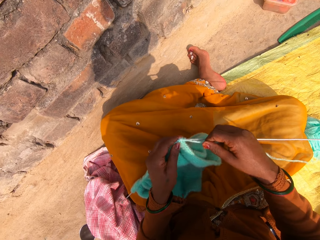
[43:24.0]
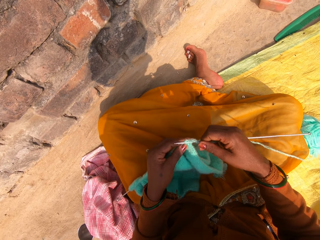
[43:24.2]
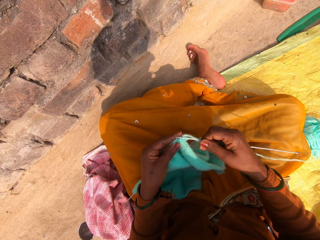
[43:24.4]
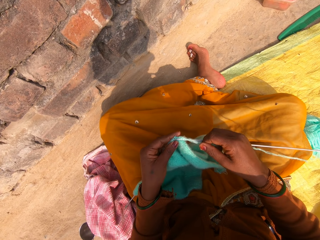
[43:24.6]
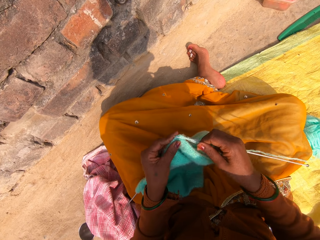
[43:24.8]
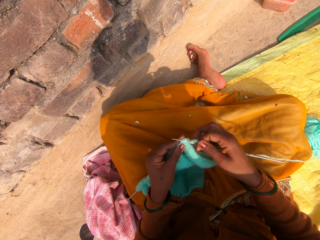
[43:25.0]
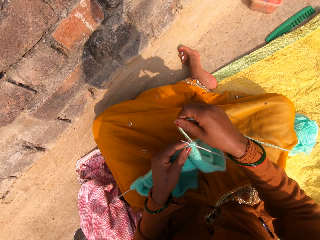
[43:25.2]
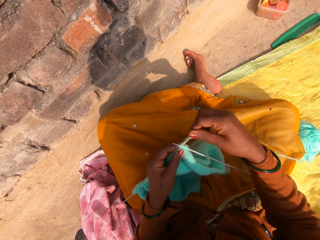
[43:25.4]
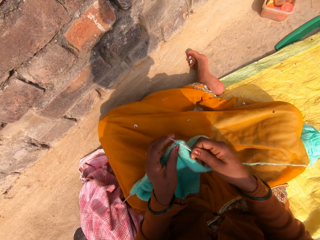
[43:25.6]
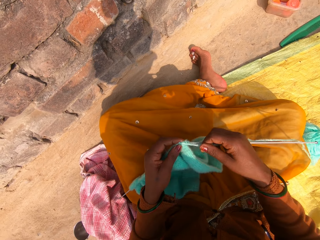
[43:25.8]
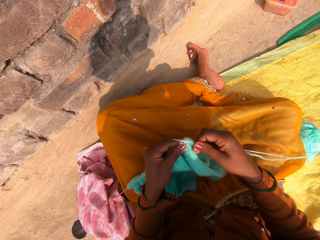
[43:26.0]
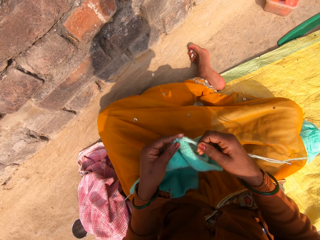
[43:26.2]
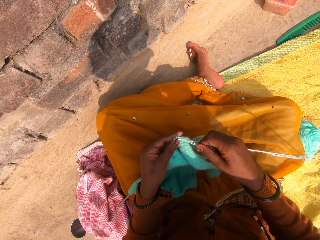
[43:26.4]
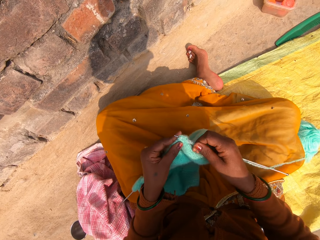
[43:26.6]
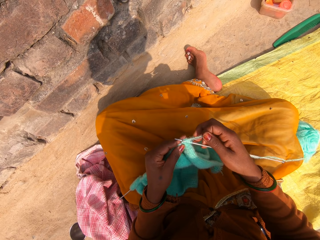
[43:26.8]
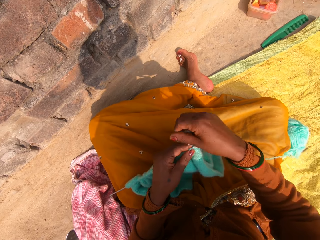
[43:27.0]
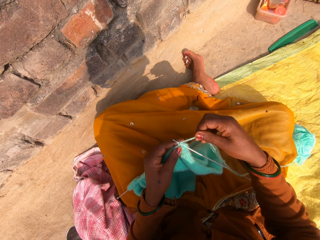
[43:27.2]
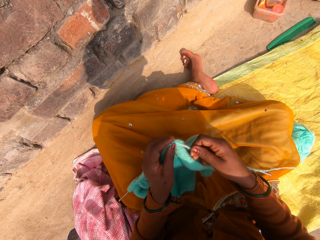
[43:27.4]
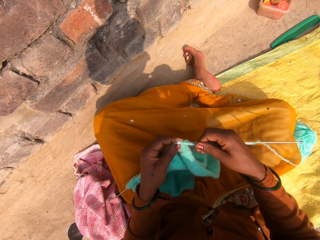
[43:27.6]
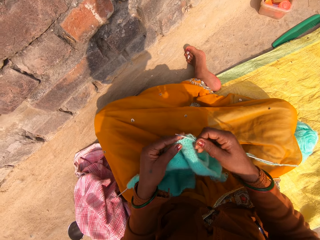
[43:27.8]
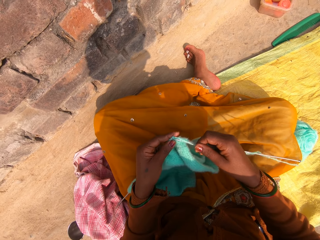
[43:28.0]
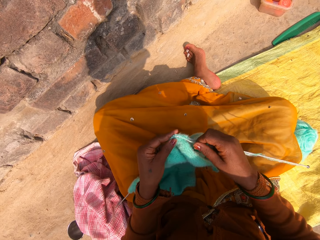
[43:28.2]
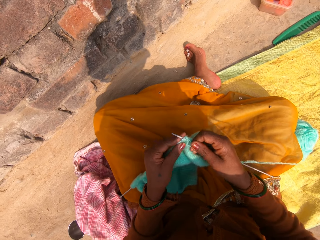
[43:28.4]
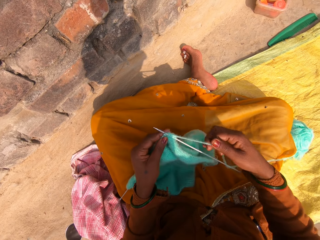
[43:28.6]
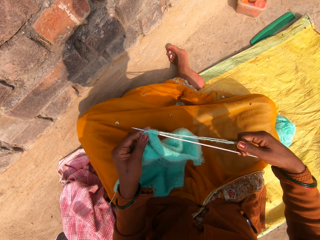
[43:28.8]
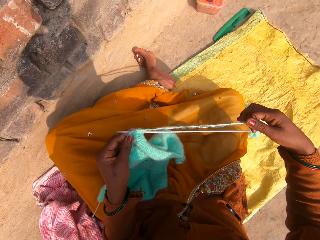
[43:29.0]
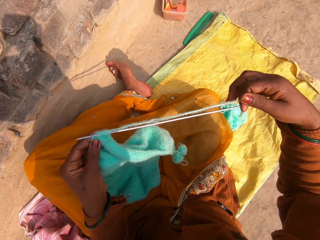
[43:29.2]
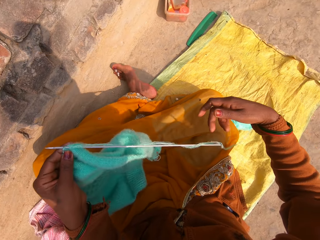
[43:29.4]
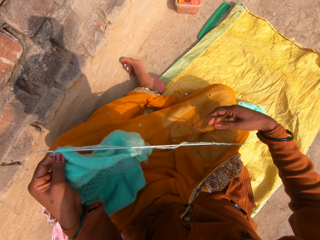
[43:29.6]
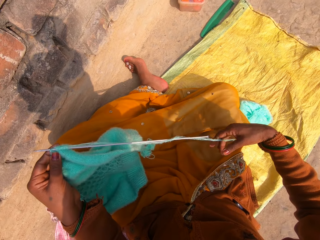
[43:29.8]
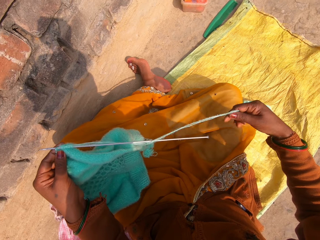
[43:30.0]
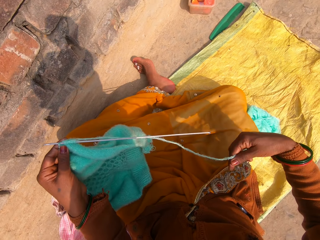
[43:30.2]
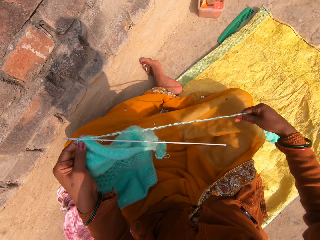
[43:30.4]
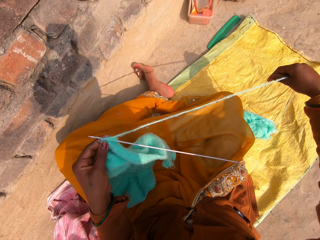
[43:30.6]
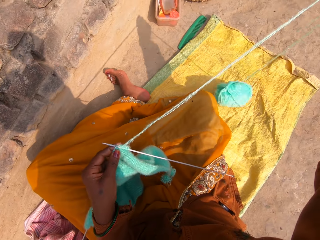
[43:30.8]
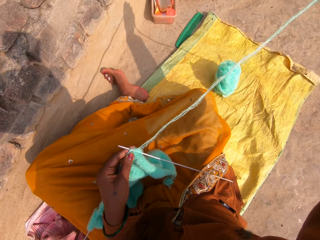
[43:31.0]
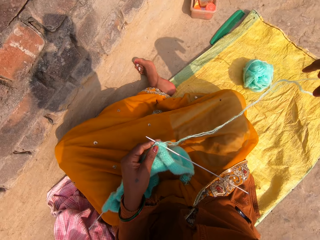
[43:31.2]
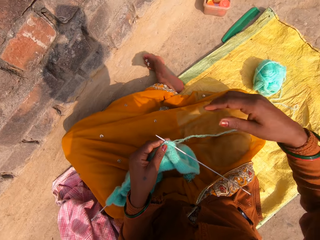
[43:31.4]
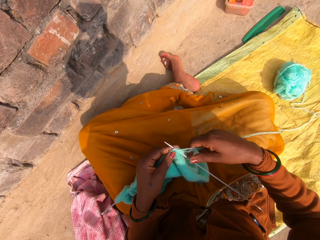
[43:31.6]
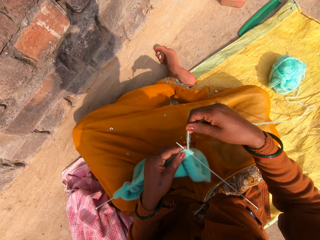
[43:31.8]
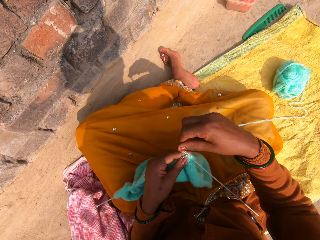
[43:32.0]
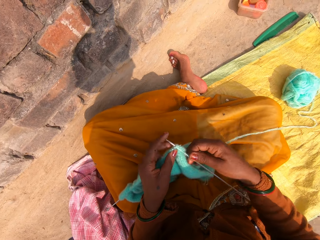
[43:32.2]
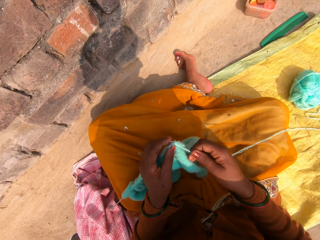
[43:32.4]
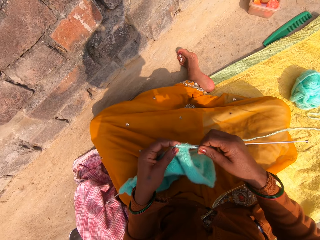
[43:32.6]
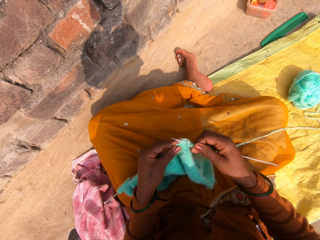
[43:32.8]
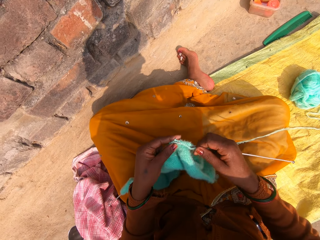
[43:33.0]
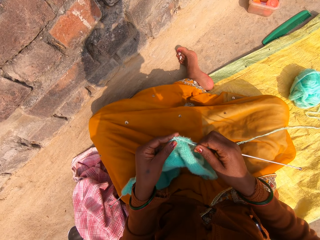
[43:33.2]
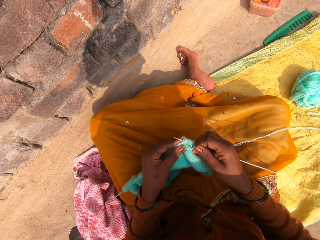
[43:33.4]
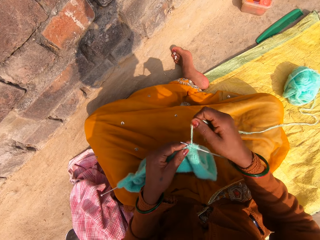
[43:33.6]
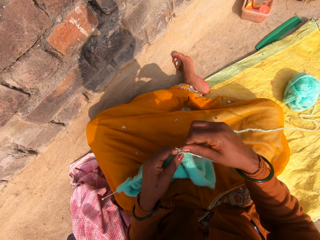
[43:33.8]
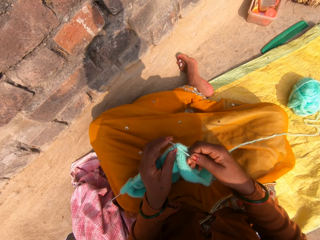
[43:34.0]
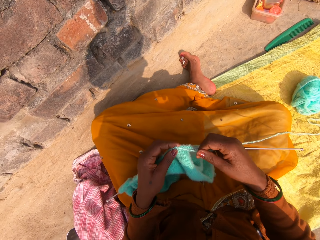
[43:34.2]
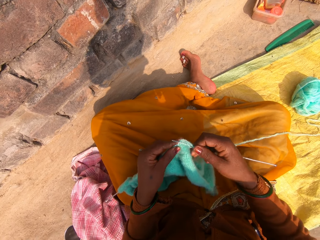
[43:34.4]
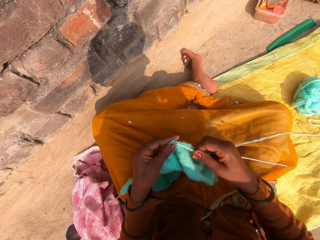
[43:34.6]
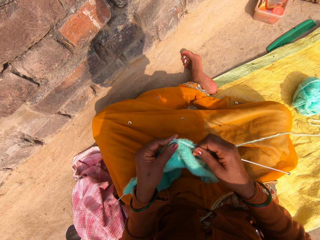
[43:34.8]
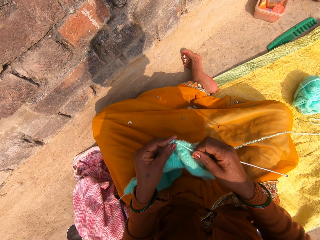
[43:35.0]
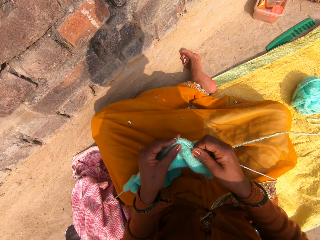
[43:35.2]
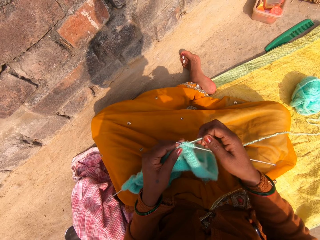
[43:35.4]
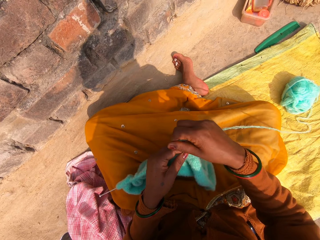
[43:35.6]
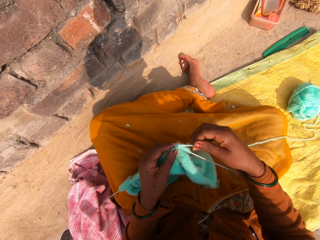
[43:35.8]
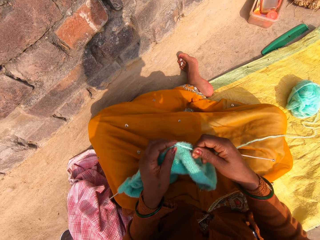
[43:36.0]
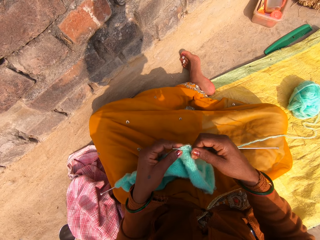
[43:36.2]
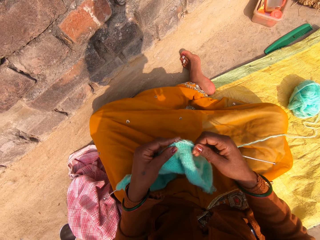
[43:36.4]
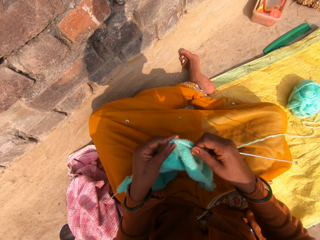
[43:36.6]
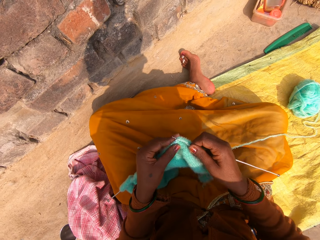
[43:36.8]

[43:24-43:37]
The camera wearer stretches the wool with her right hand. She puts the knitting pin through the knitted wool with her right hand. She knits the fabric.

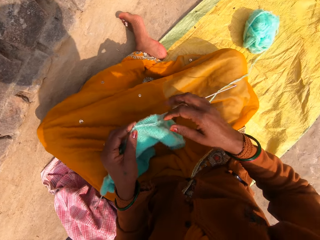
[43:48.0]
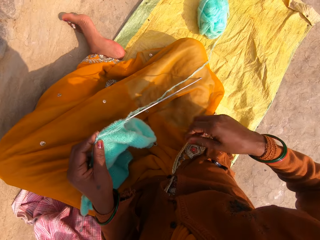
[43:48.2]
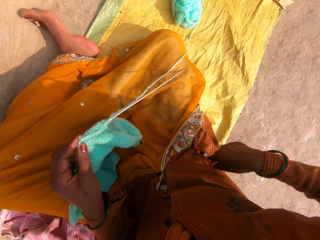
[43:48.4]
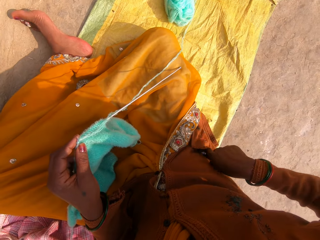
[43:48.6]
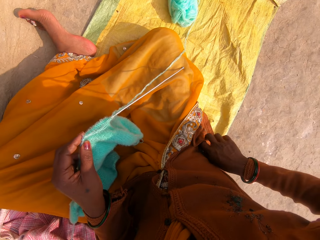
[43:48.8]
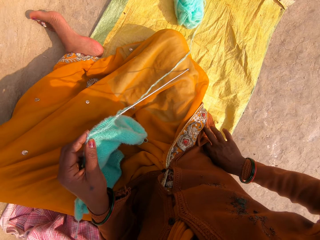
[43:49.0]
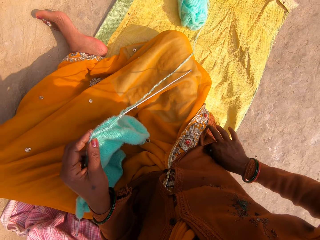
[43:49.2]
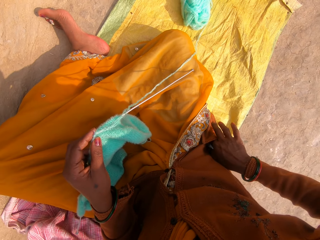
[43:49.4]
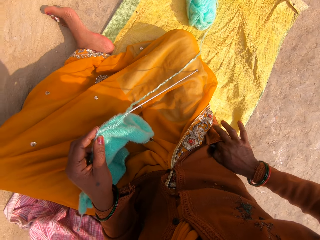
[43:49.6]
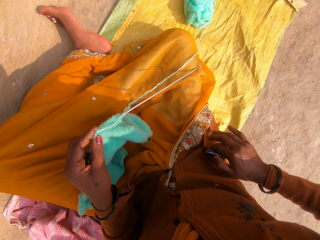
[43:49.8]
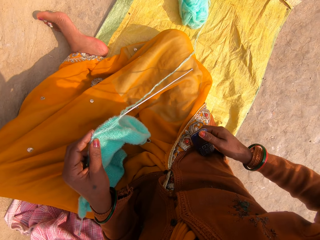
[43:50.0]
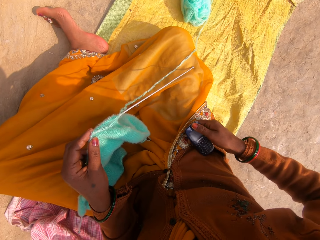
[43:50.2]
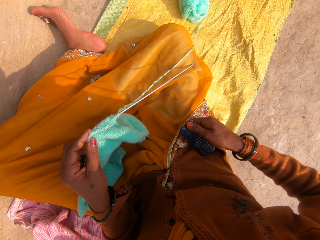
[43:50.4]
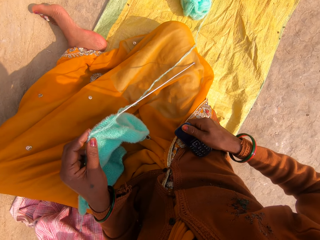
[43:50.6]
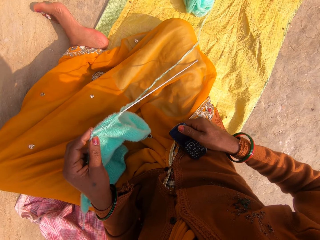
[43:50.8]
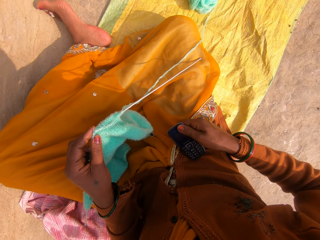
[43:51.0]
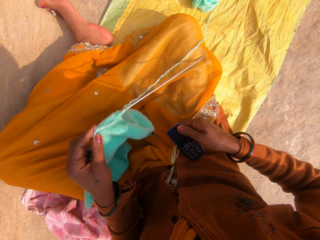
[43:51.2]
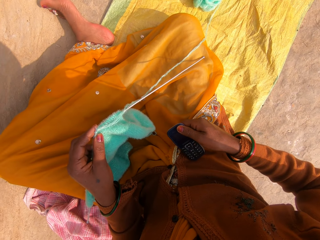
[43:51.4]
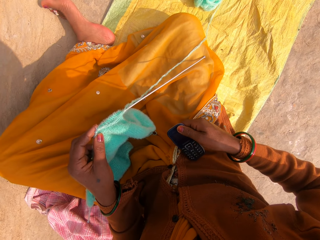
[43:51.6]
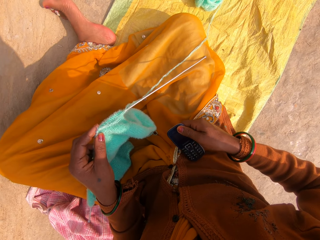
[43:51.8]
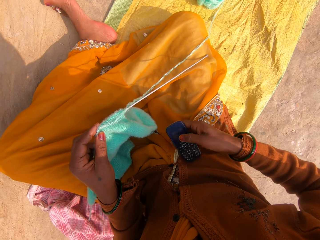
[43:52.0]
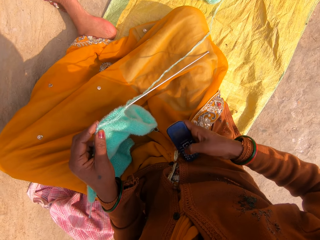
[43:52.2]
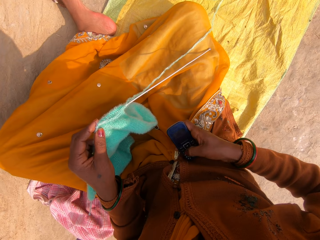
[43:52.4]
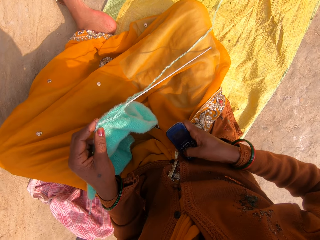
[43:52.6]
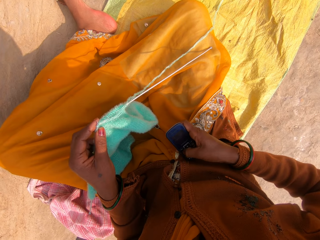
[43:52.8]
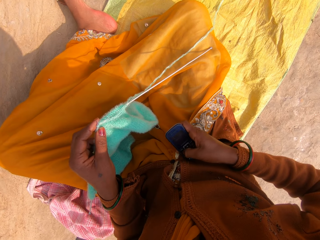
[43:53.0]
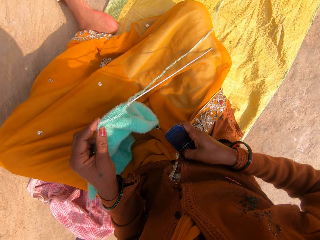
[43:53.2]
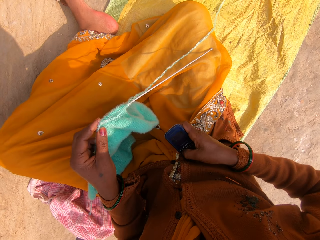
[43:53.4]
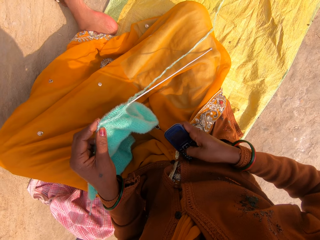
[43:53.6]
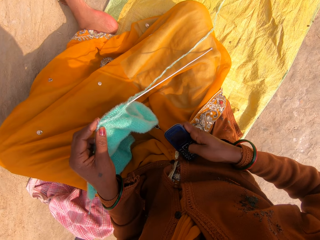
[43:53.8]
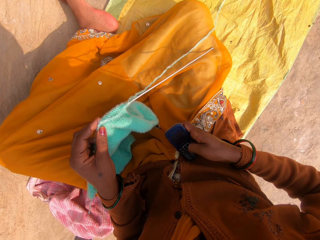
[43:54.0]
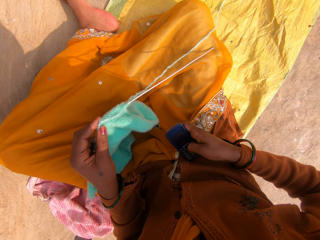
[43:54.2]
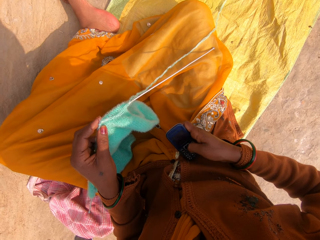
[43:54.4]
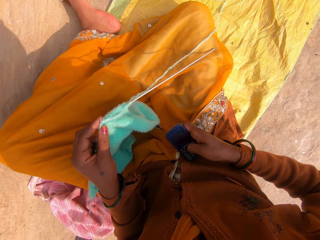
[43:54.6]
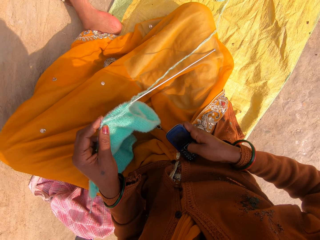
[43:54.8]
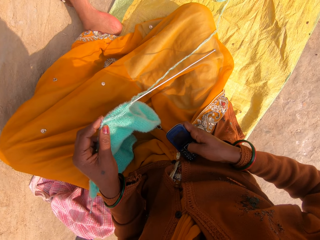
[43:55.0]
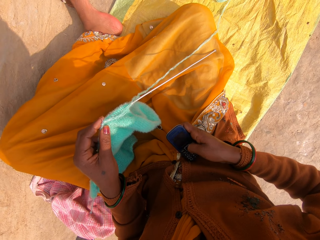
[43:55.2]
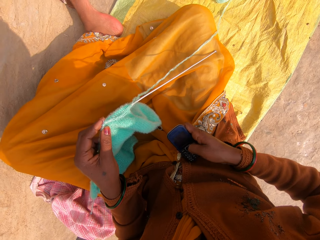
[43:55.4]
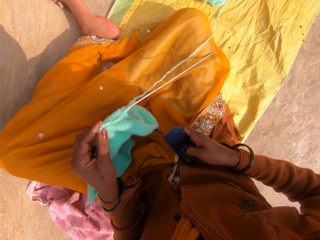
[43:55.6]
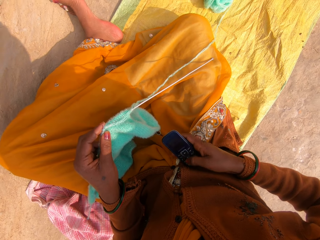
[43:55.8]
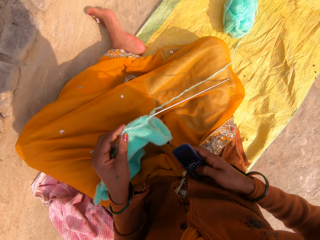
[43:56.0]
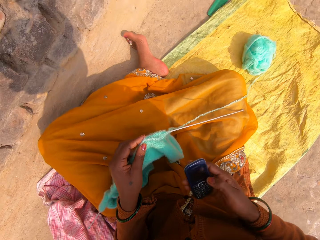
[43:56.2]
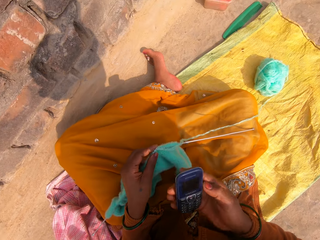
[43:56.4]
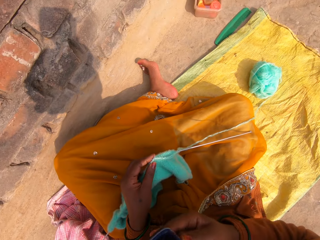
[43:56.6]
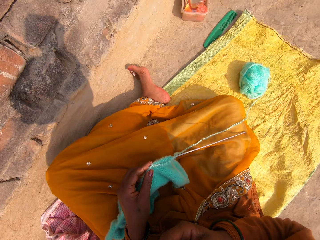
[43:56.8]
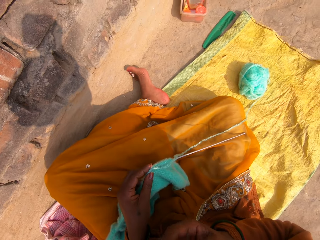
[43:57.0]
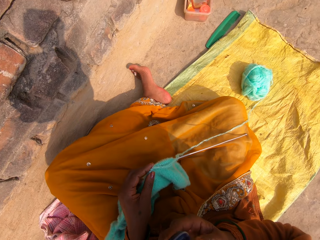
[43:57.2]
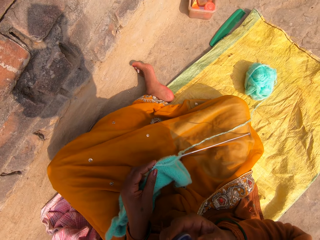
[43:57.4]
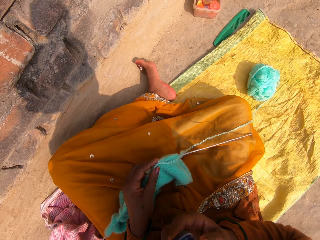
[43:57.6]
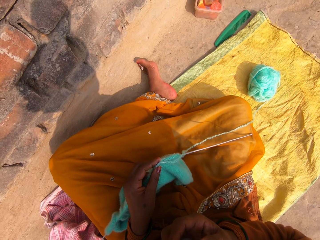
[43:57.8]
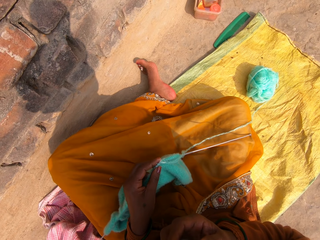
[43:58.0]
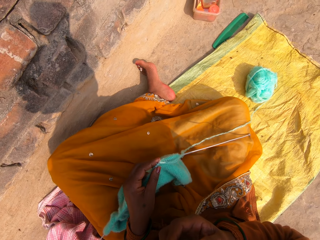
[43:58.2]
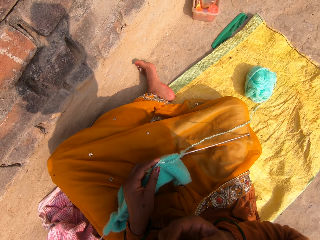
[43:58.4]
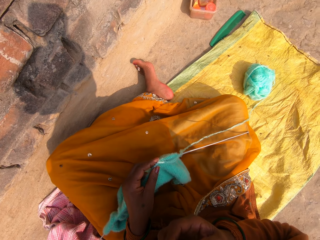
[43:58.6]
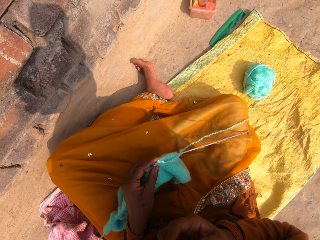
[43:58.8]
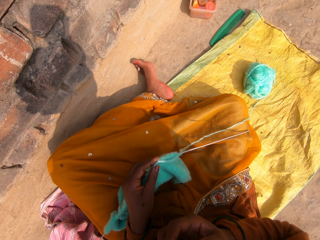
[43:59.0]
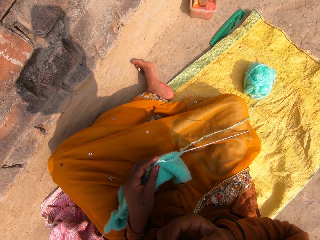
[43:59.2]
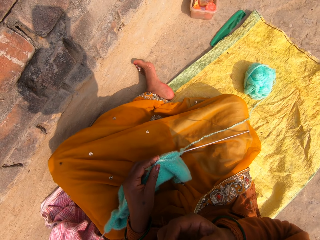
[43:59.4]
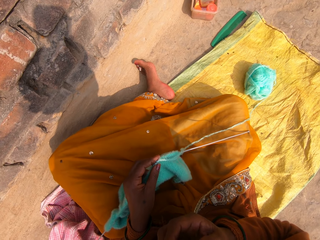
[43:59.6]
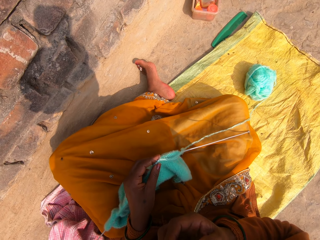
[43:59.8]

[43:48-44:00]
The camera wearer picks up a phone from her pocket with her right hand. She touches several buttons on the phone with her right thumb. She puts the phone in her ear. She speaks to the phone. She makes a phone call.
